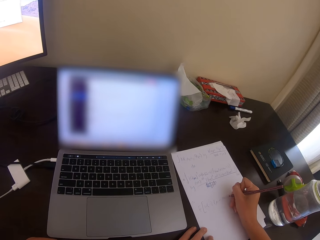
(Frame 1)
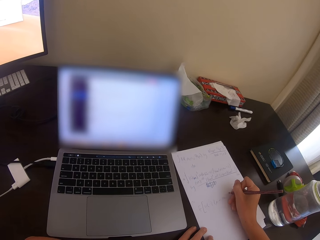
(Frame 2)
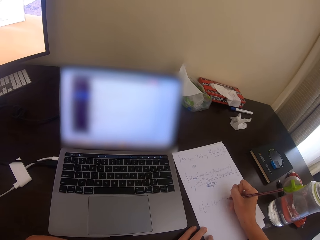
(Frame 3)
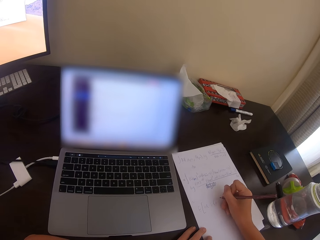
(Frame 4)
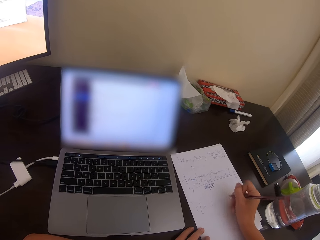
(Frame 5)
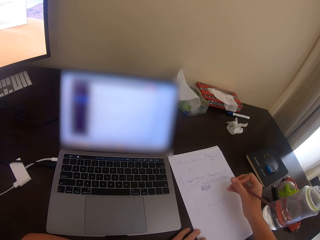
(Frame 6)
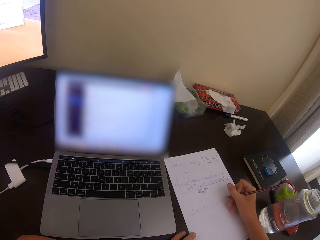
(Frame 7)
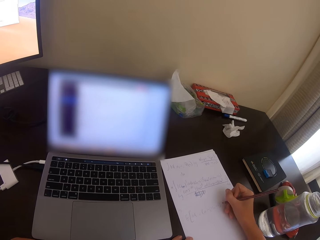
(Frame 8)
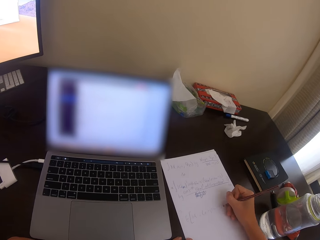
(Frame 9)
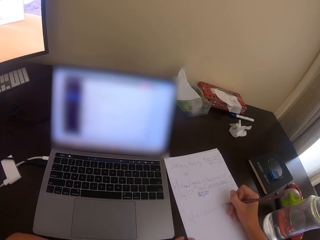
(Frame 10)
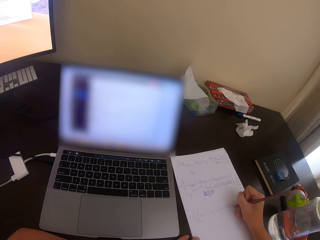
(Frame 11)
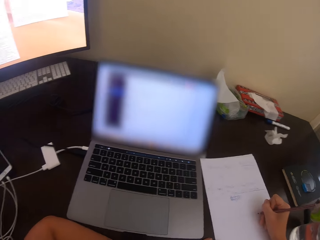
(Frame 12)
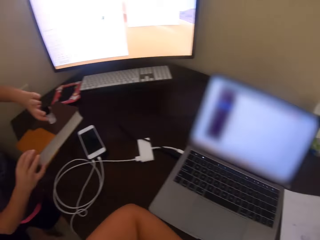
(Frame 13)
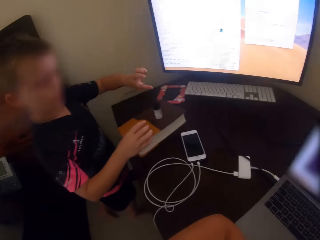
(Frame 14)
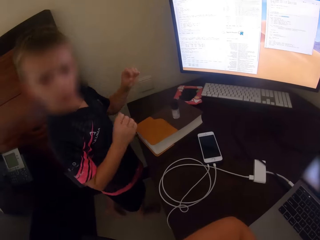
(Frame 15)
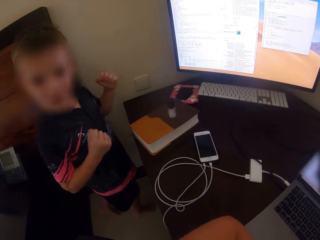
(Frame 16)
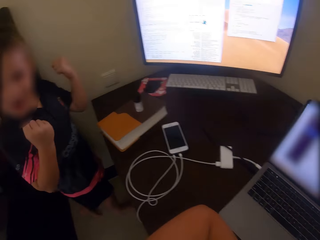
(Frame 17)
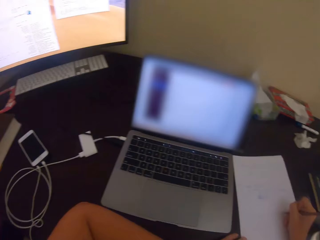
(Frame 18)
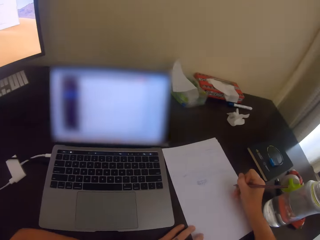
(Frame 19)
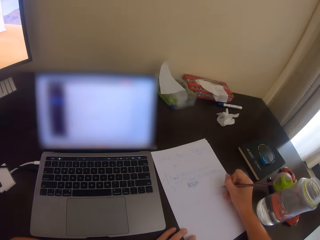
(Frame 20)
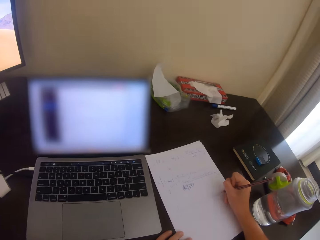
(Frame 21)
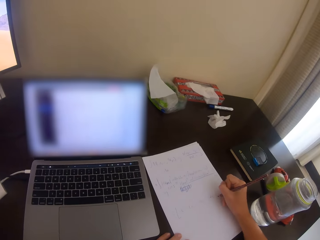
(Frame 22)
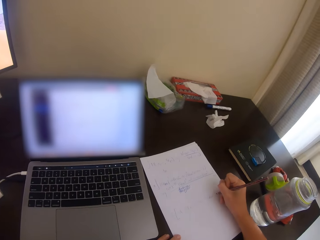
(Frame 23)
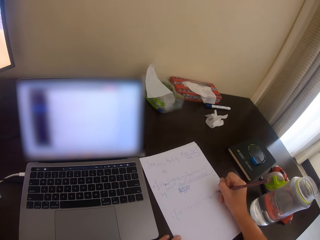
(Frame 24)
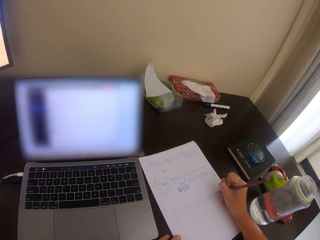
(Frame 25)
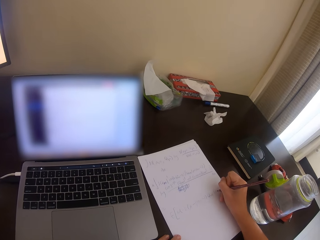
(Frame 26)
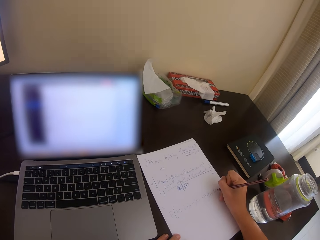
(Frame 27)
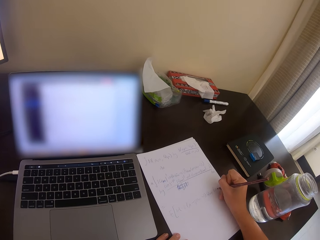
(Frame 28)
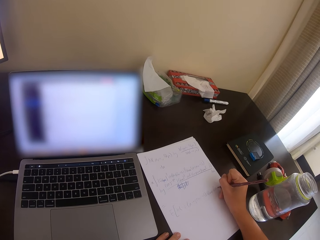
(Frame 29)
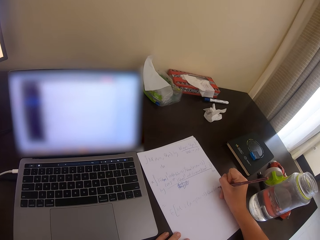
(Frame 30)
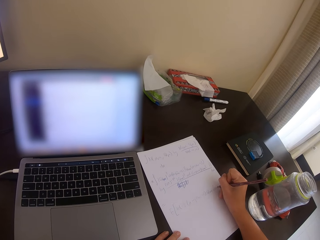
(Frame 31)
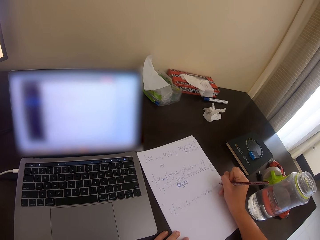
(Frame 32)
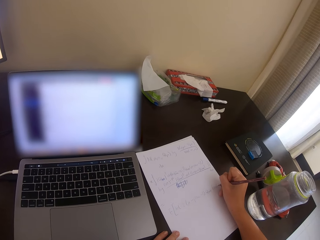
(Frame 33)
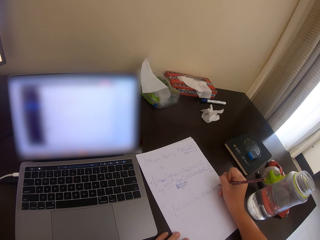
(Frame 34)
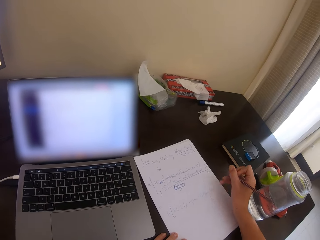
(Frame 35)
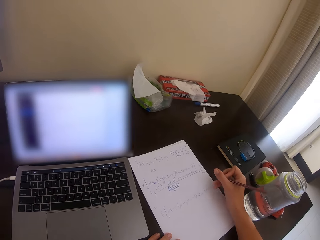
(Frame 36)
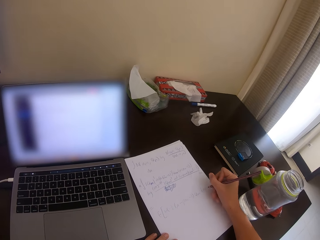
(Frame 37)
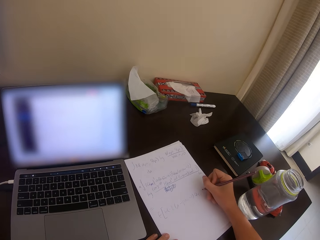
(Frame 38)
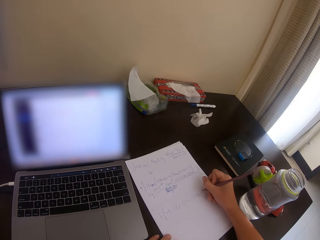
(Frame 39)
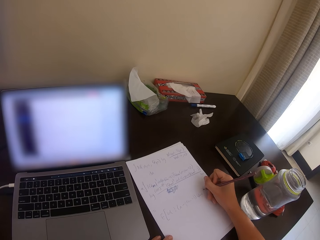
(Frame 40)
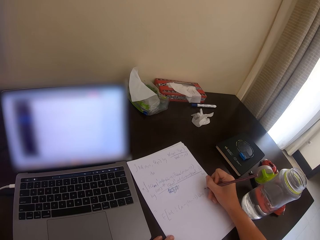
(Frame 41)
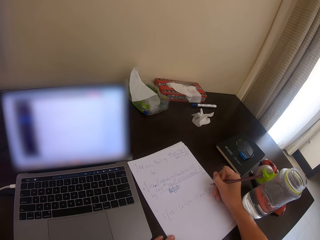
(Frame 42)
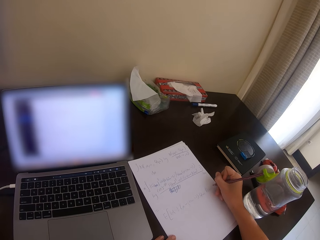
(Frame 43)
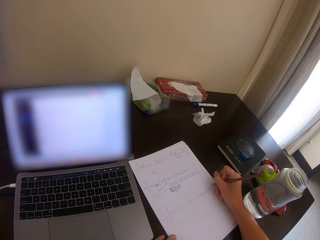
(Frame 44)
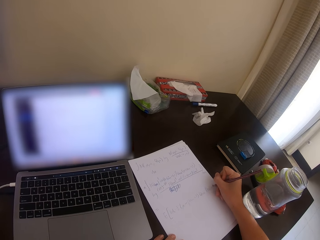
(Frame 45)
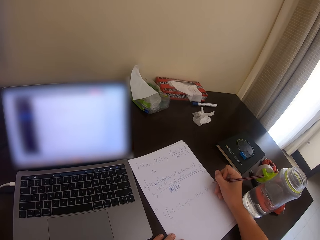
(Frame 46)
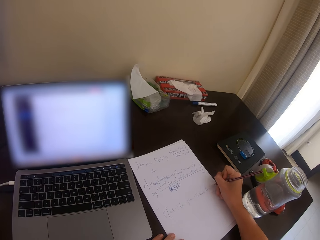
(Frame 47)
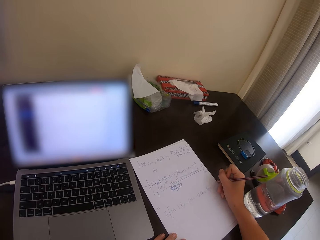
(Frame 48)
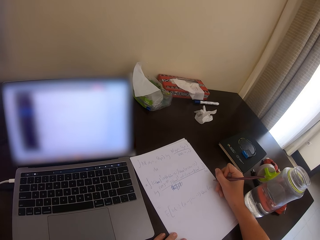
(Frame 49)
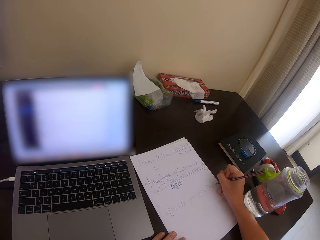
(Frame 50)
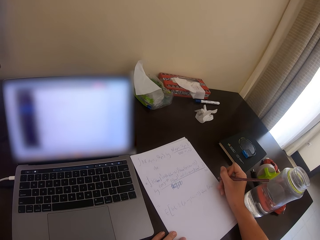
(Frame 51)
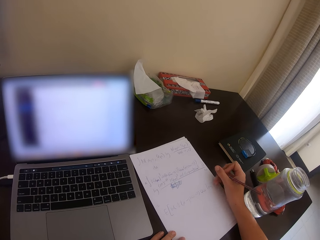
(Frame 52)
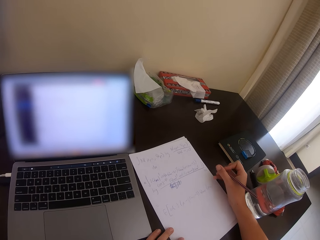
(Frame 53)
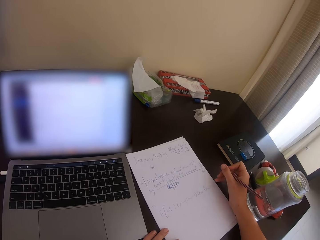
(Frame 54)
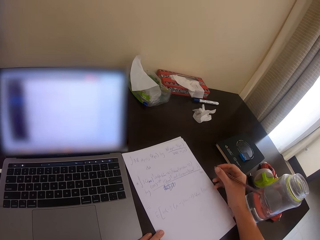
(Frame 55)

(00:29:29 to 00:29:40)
A man moves the hands. The camera wearer writes down.

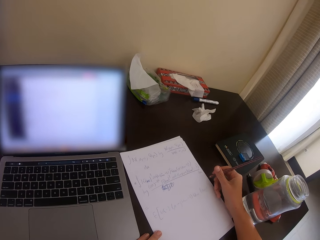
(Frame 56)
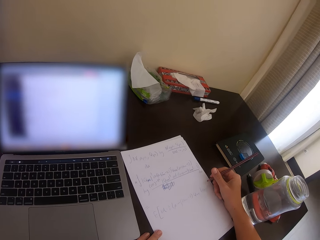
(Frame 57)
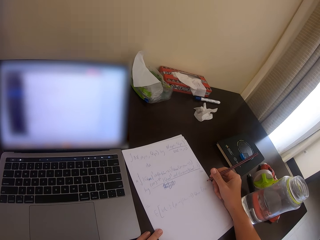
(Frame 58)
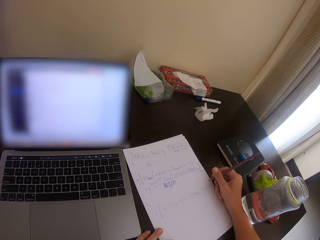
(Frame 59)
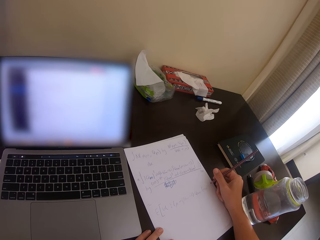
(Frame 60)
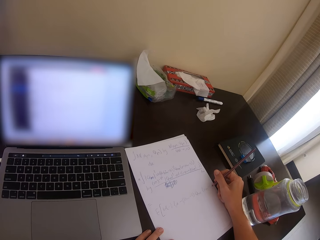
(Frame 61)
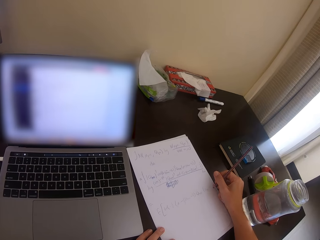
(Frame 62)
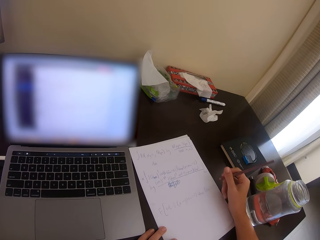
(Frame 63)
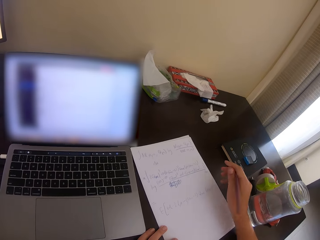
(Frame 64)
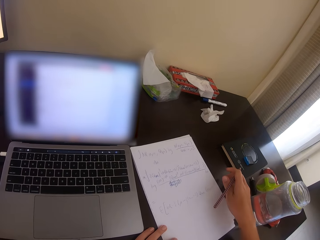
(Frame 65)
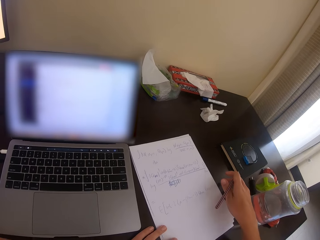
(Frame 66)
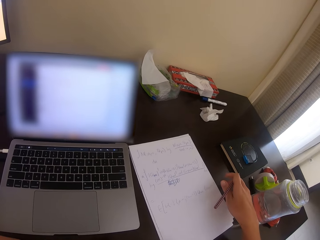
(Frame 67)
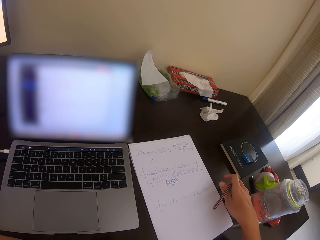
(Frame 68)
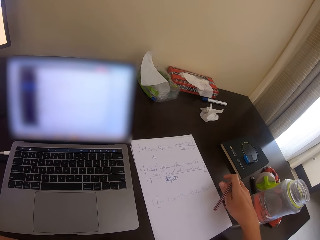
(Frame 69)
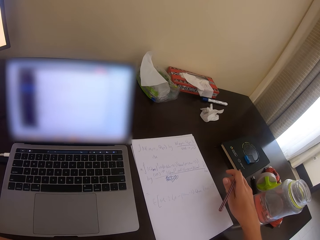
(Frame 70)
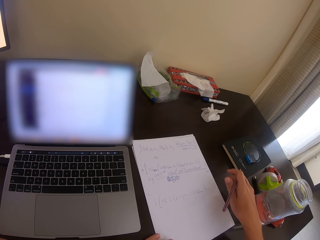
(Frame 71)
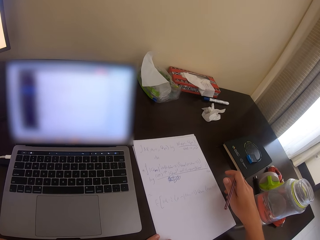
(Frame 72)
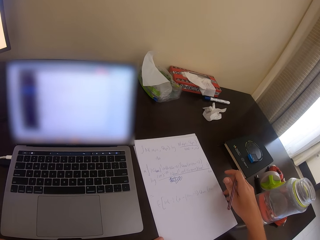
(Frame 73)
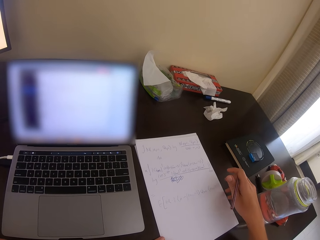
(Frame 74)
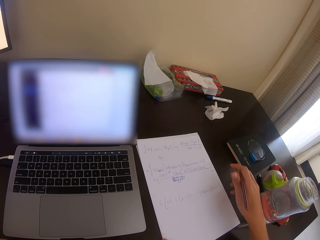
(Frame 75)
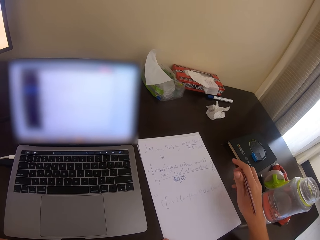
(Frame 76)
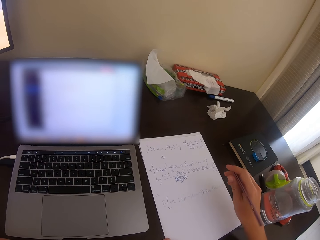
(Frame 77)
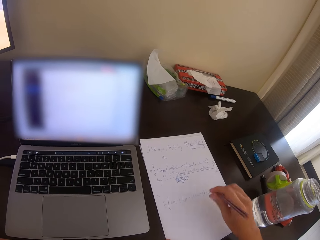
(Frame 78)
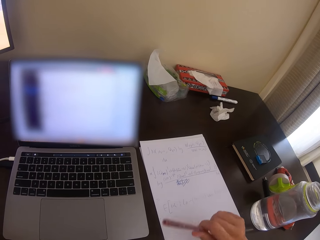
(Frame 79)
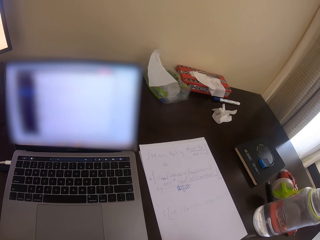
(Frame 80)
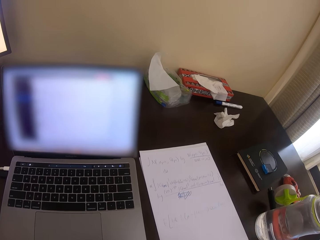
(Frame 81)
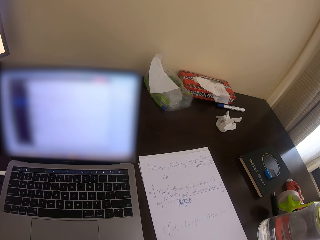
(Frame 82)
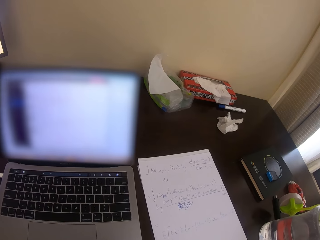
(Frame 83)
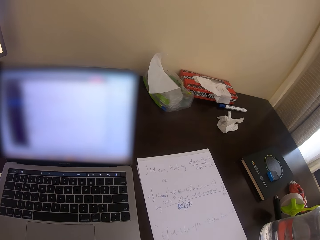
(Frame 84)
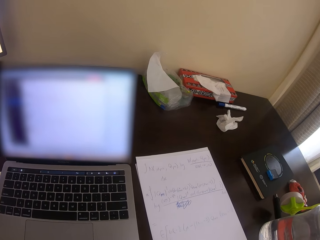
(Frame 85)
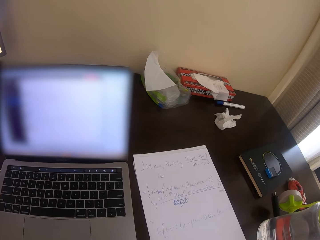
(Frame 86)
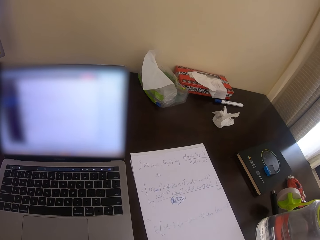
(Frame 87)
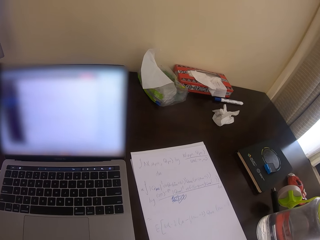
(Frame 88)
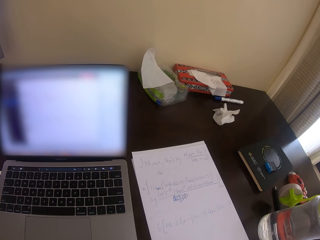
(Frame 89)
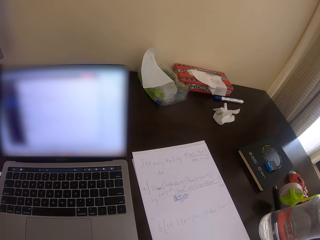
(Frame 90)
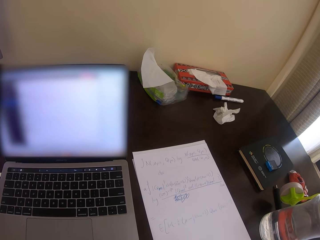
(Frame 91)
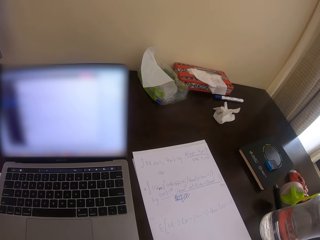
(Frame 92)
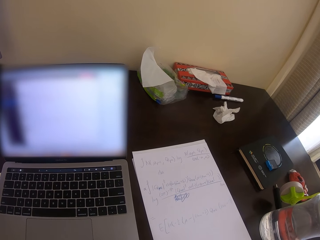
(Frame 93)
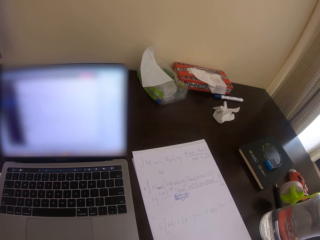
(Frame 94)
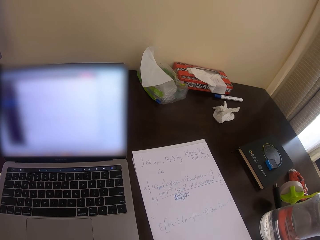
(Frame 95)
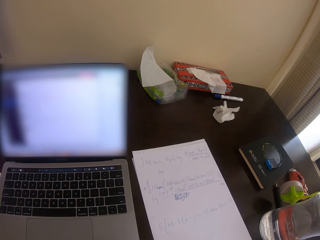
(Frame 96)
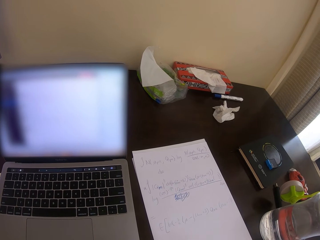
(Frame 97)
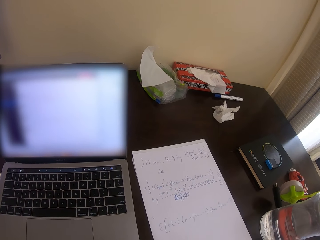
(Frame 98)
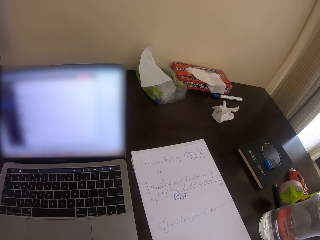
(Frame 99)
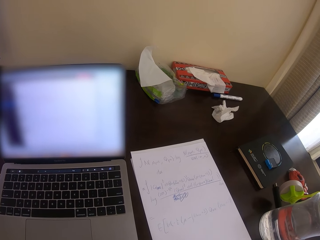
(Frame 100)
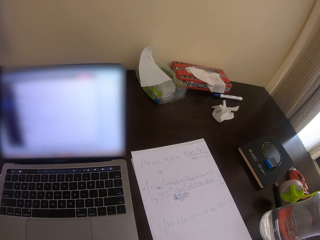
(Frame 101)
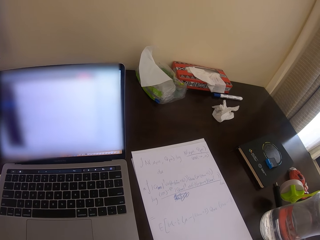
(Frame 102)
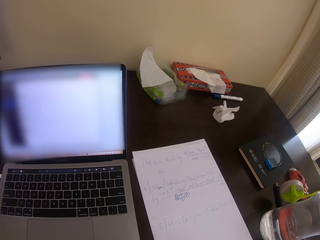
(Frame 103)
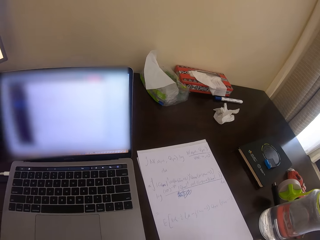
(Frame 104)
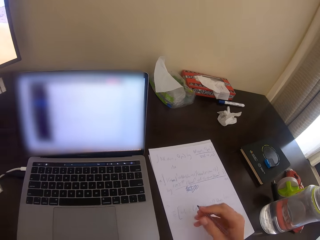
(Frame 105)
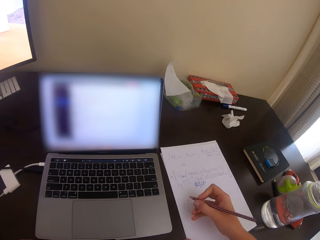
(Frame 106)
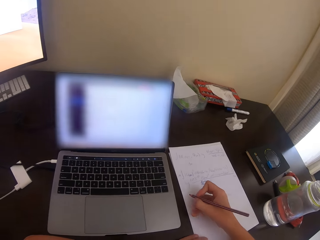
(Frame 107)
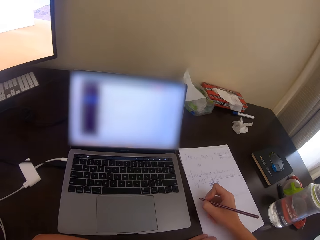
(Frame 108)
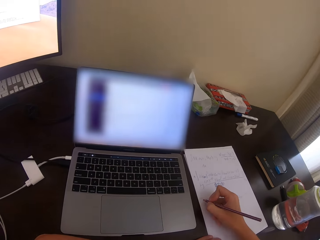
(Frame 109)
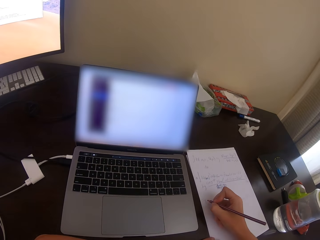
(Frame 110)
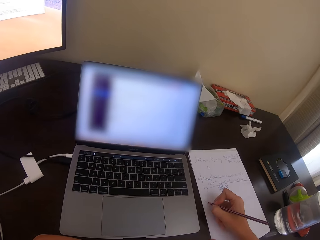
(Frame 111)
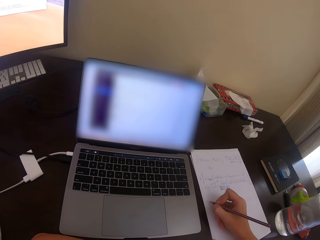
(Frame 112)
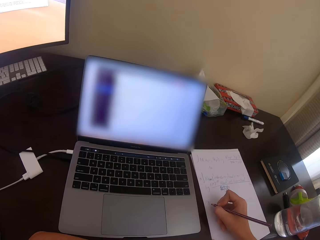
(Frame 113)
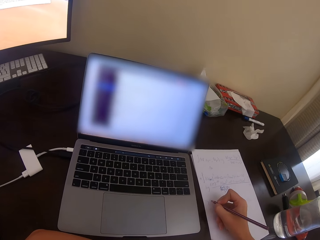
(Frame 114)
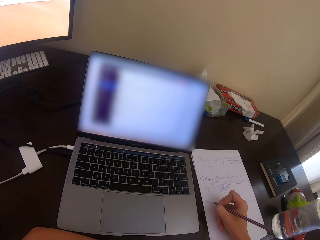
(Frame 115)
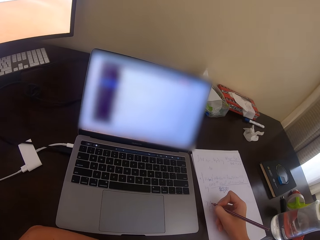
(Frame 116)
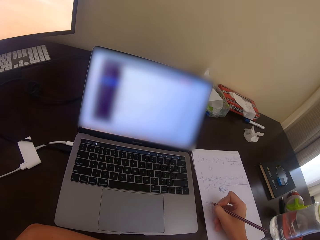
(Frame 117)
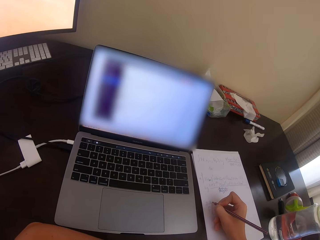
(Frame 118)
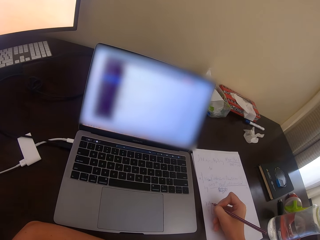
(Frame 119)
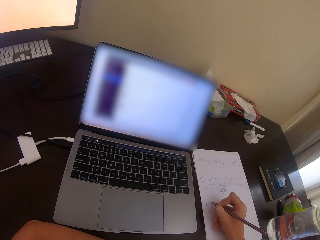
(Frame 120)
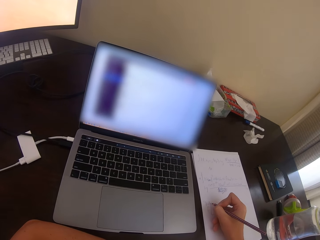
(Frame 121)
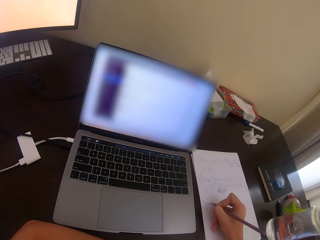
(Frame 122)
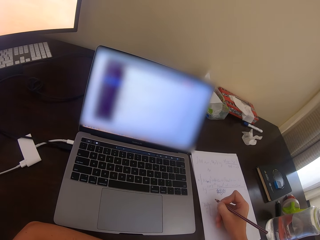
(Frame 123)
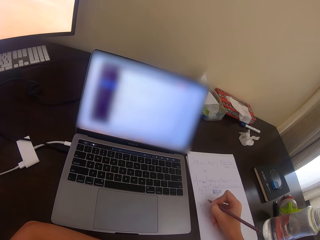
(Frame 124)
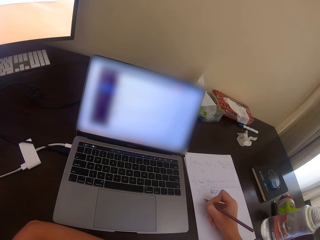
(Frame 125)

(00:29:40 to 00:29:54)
The camera wearer moves the paper. They talk. A man talks. The camera wearer writes down.
